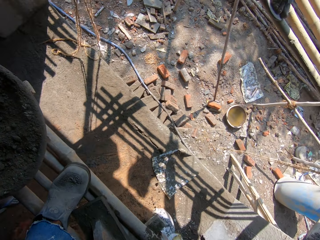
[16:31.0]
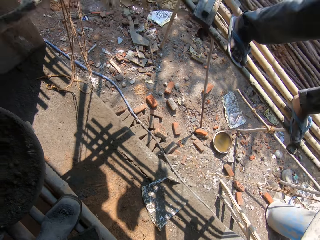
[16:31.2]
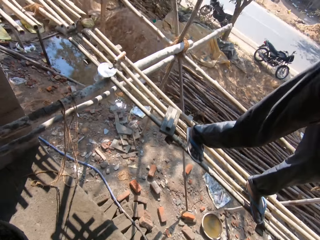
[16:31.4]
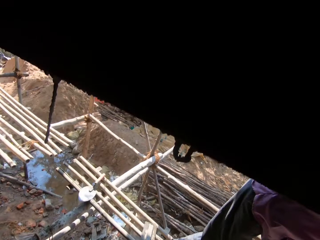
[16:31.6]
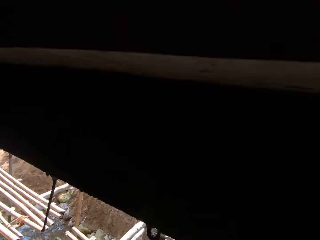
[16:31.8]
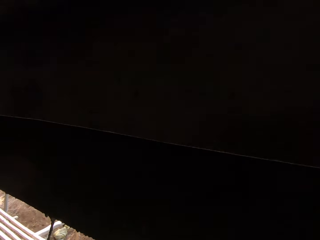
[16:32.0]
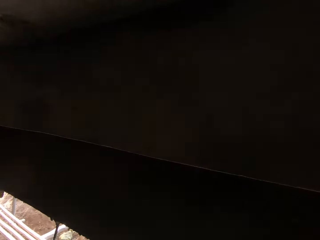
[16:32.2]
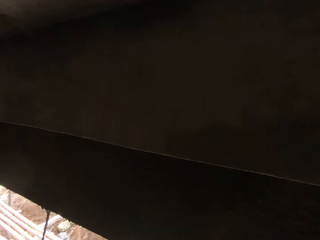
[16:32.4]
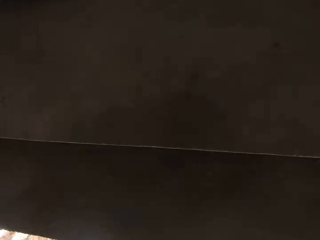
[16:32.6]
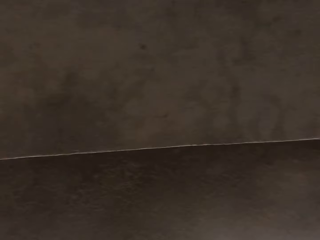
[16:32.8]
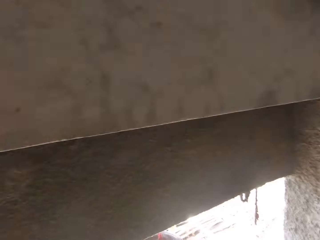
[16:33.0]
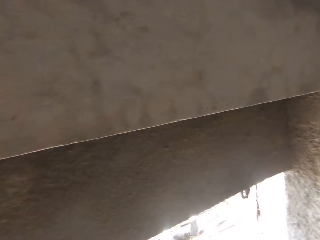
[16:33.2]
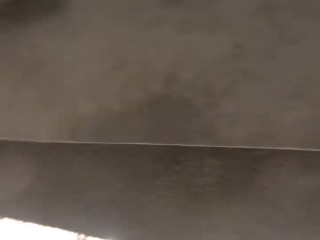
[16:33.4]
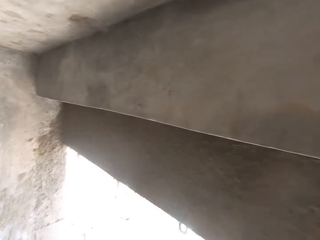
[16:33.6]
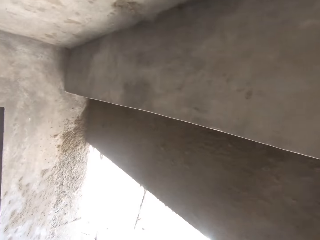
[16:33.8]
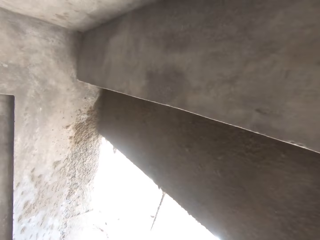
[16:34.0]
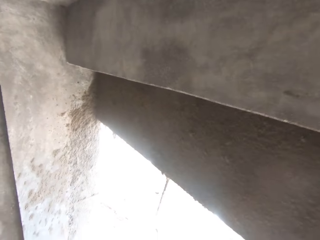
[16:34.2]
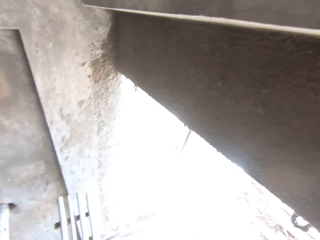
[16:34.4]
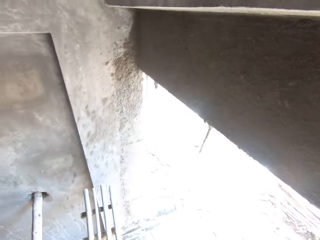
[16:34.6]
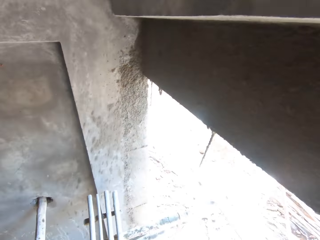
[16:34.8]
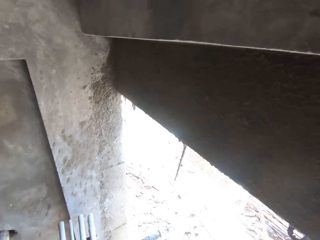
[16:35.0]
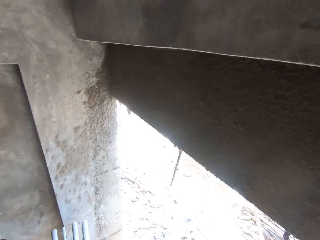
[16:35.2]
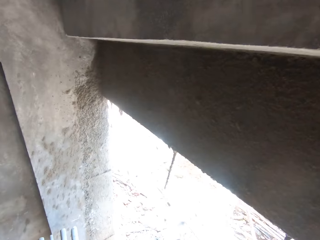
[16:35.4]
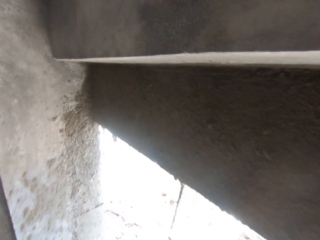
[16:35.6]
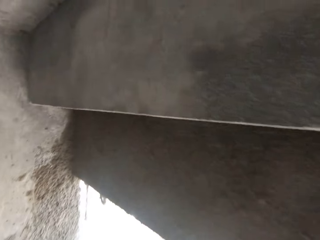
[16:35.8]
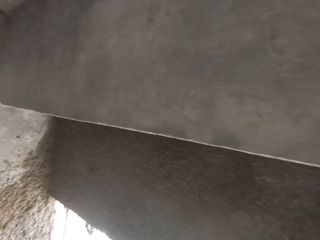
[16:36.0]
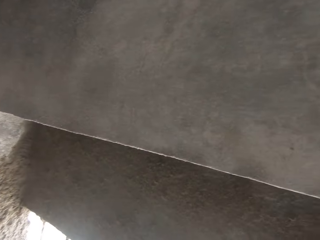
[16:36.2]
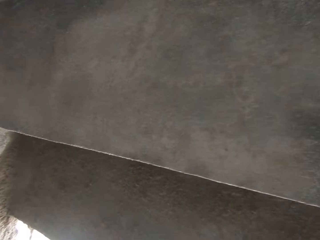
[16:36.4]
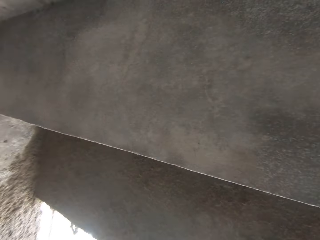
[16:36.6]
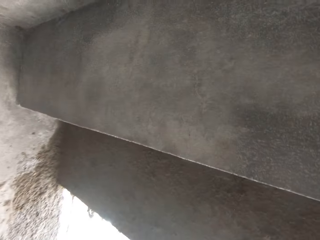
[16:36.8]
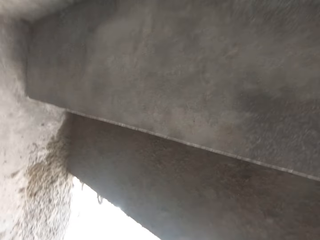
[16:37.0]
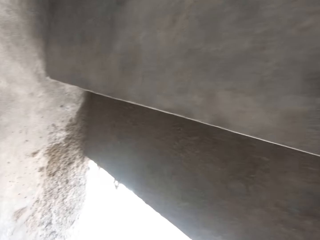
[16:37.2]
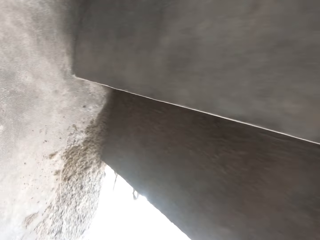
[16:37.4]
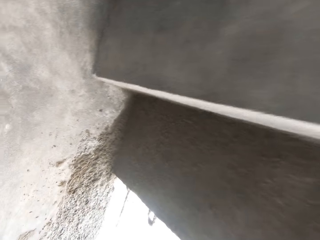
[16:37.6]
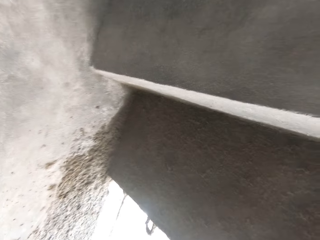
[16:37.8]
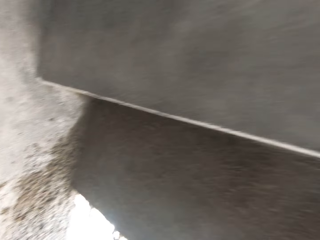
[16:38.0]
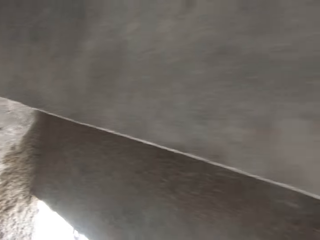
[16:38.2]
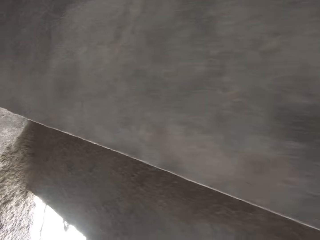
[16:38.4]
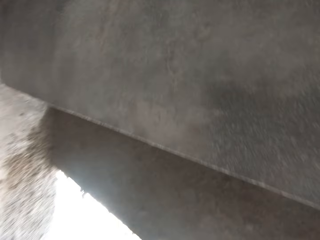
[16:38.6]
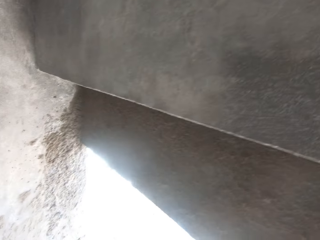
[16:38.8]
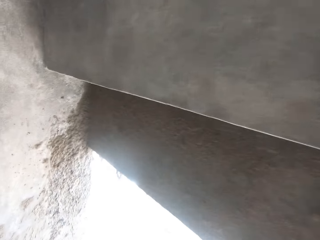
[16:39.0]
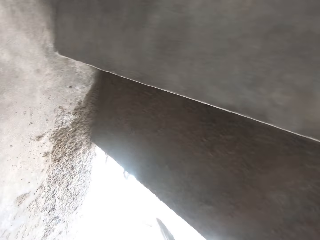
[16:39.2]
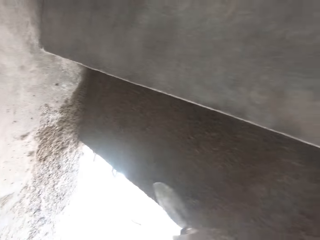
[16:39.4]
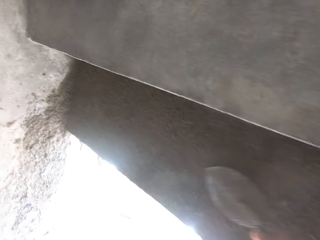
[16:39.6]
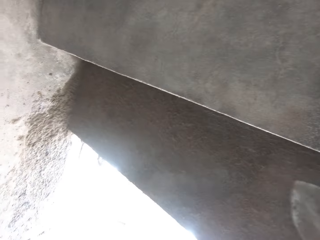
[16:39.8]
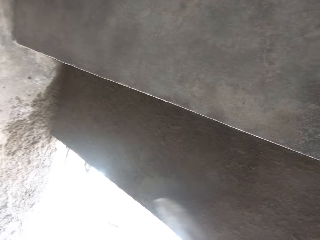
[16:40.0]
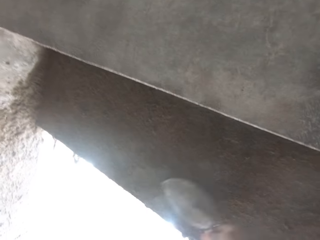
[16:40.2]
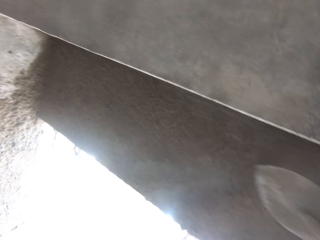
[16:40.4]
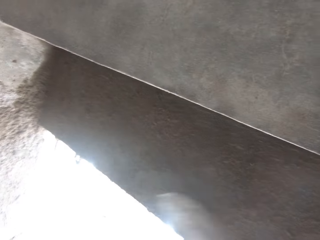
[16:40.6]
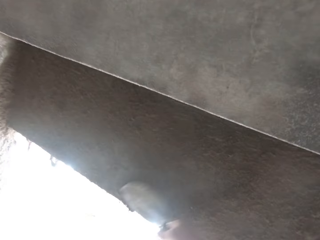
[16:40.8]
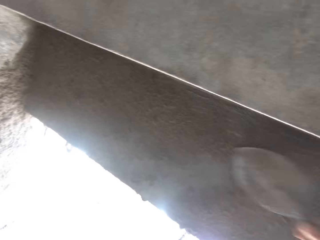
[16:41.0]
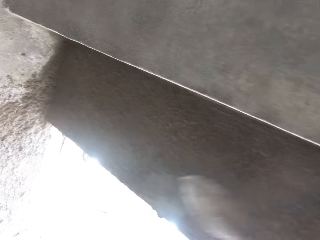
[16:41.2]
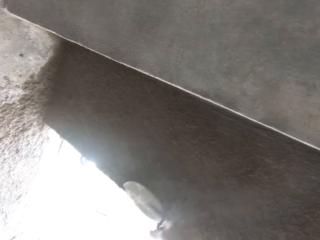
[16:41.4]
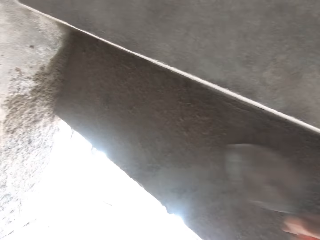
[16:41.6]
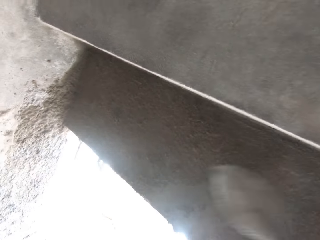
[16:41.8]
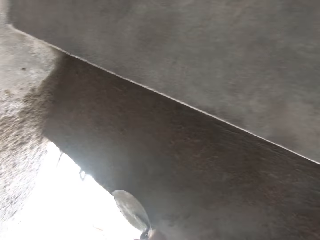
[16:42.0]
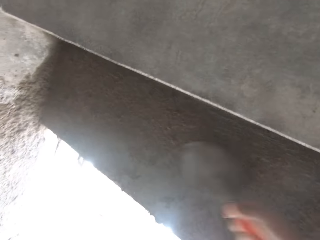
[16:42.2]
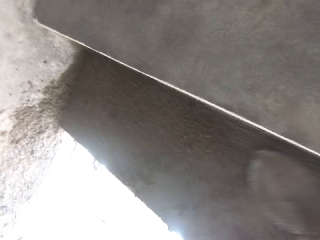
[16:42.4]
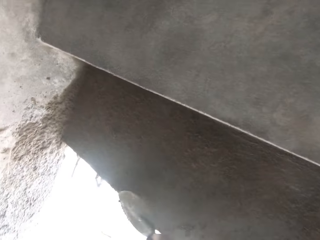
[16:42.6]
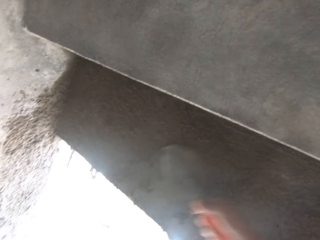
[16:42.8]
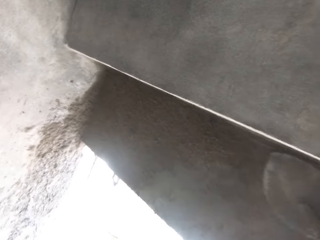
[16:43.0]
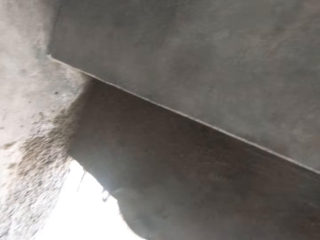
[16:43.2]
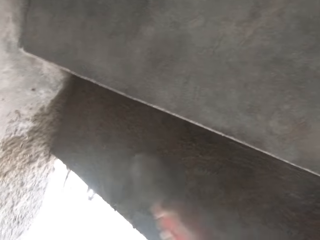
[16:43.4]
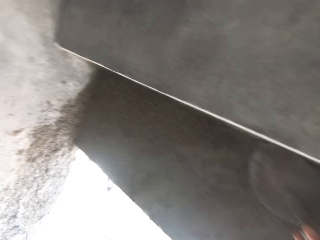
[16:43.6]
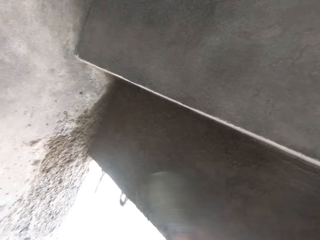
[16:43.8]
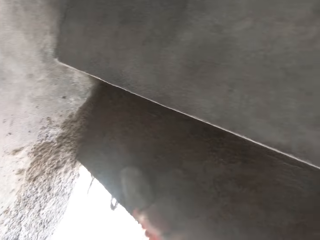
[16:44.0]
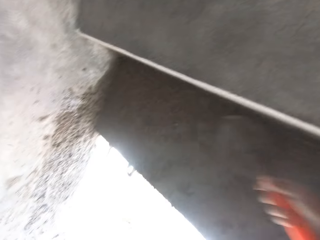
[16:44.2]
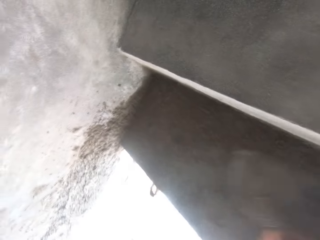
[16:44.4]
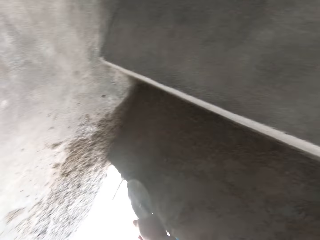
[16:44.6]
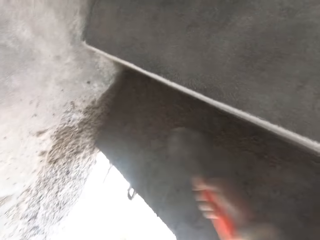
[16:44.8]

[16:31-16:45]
The camera wearer flattens the cement. They plaster the wall.

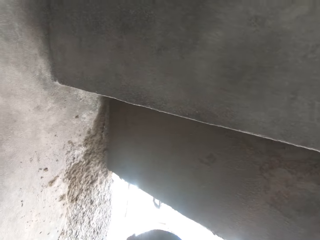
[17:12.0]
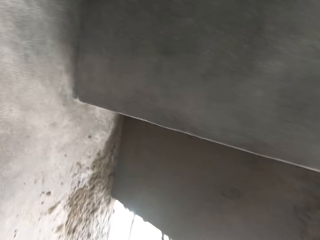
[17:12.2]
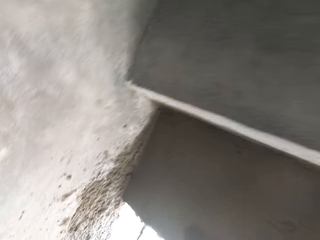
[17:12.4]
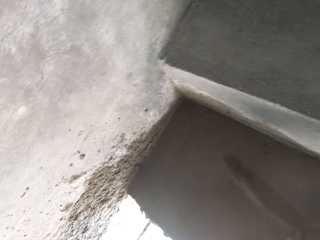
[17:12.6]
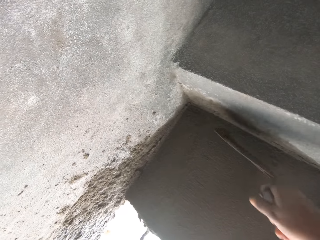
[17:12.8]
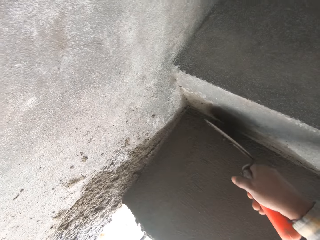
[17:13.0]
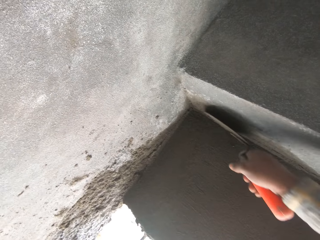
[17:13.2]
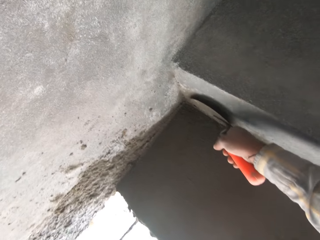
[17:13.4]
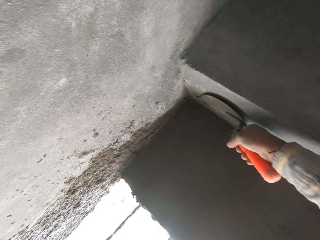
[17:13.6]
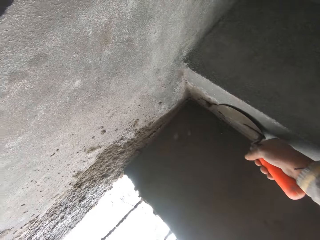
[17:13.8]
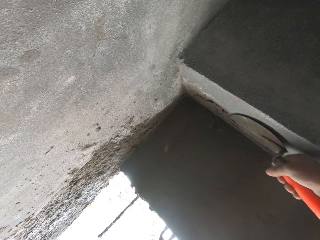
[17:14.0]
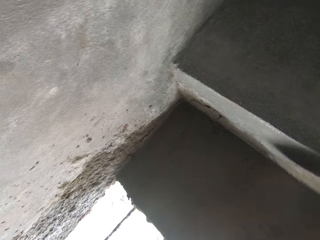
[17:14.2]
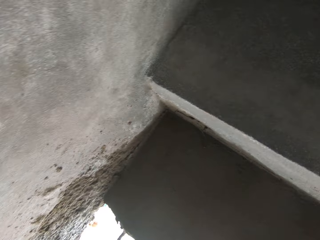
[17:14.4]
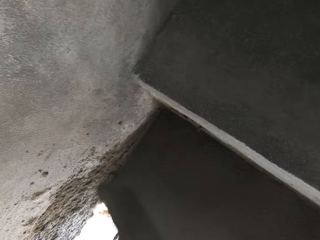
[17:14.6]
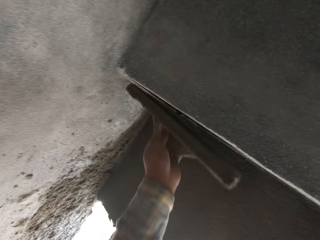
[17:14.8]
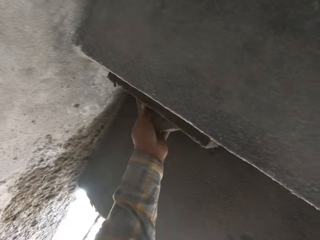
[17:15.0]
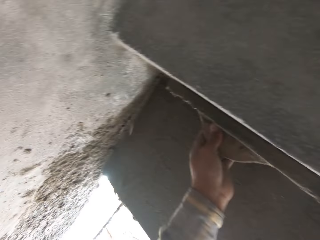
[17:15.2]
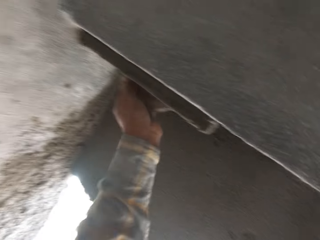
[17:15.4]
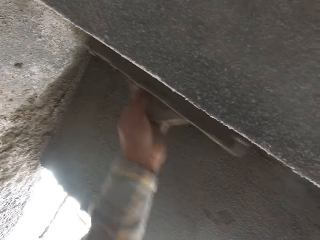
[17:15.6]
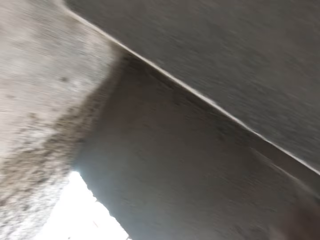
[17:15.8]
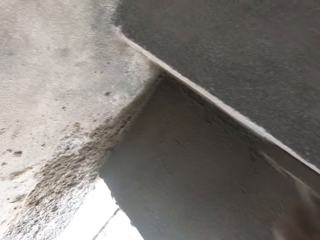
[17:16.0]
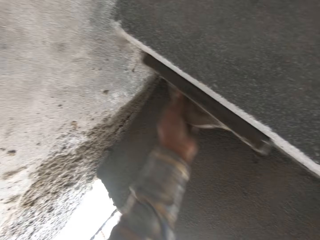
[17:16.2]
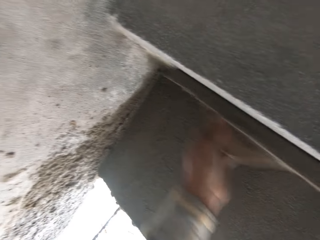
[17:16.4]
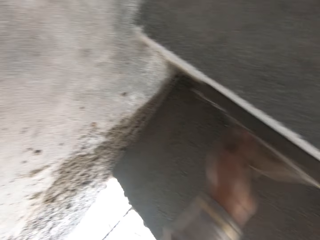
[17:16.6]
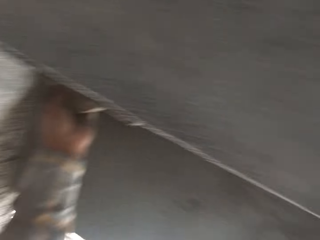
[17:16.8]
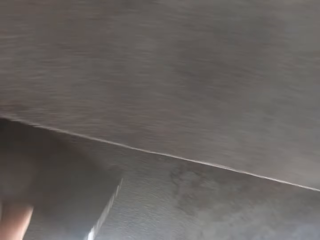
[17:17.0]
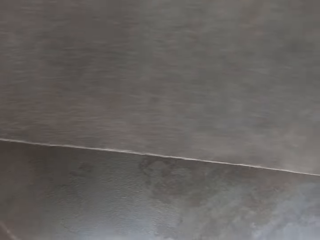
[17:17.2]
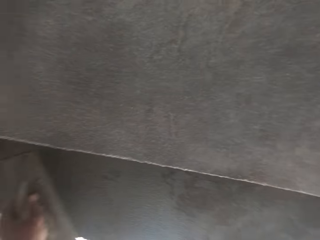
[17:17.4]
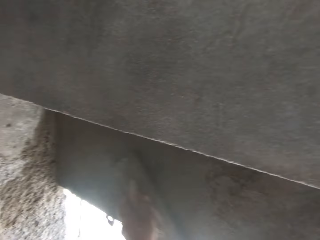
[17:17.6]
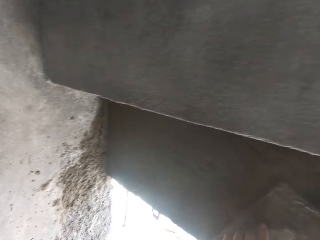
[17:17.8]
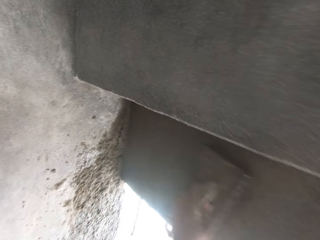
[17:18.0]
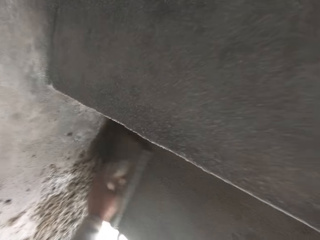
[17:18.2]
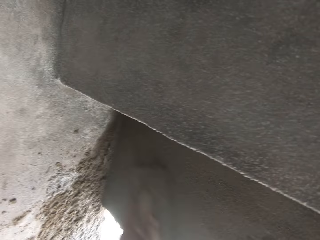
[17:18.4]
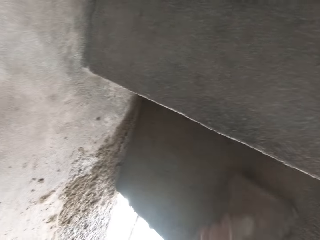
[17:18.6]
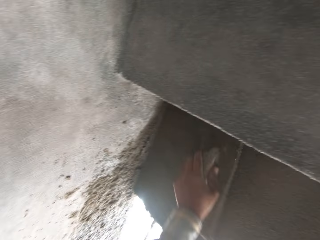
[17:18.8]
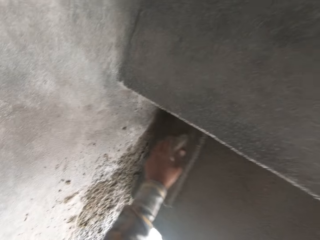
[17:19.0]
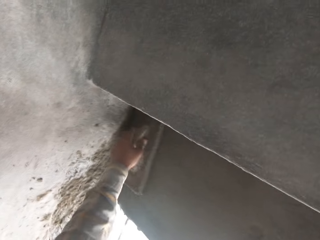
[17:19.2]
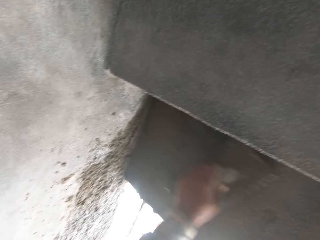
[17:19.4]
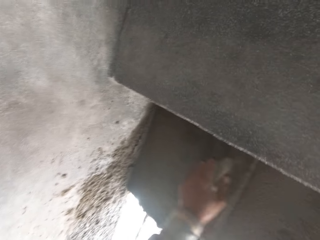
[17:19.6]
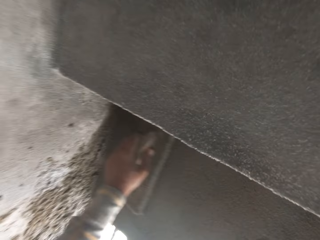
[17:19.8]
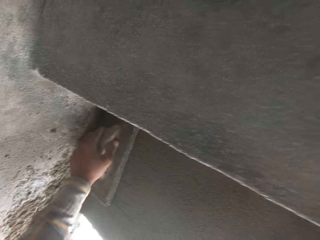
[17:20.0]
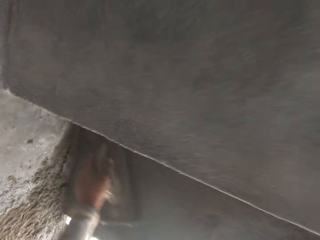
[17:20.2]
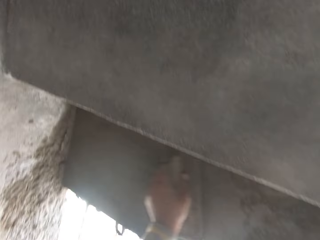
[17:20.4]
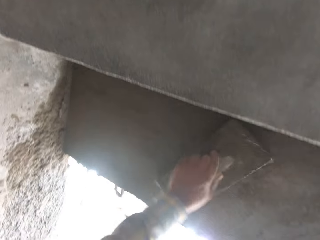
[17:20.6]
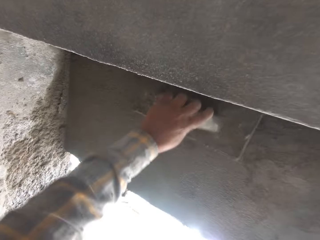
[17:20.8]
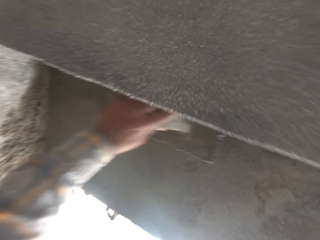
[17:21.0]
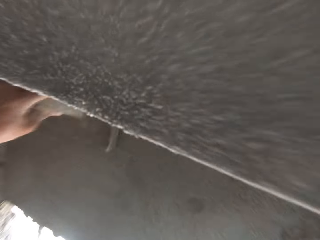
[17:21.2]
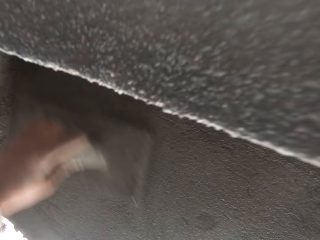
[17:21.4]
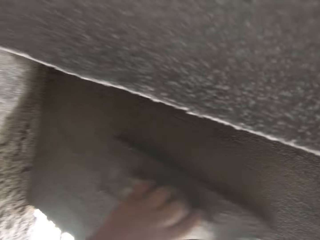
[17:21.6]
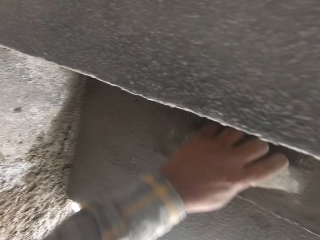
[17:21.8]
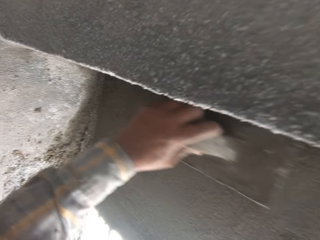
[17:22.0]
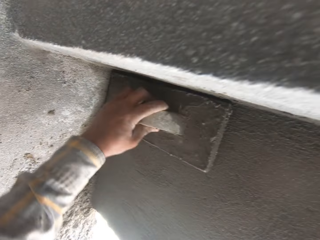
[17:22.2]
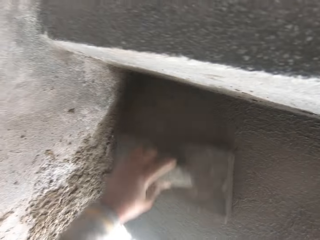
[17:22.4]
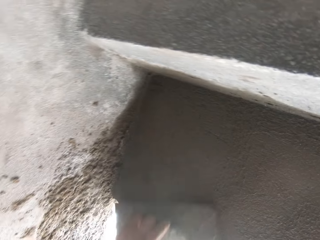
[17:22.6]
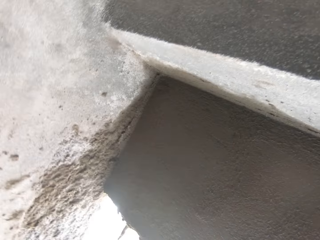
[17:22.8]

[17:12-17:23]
The camera wearer levels the wall with a trowel. They plaster the wall.
